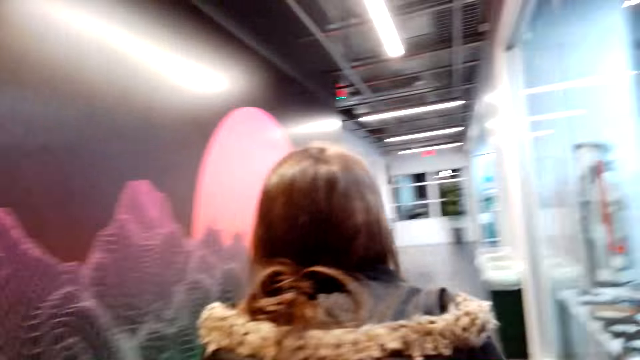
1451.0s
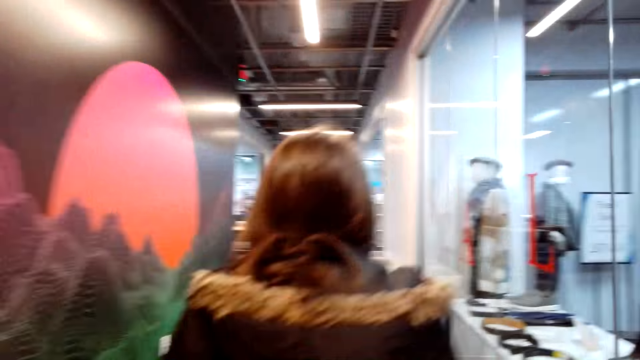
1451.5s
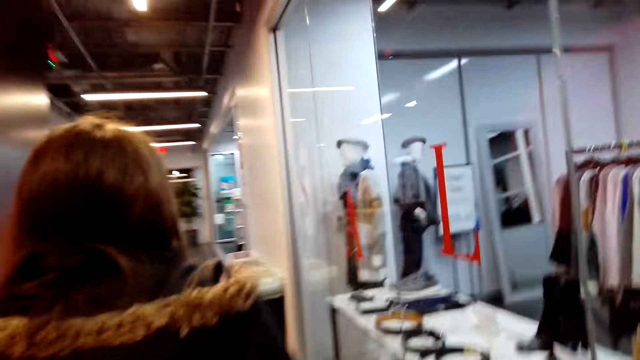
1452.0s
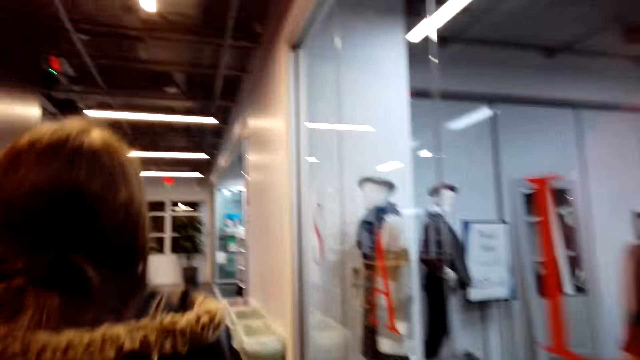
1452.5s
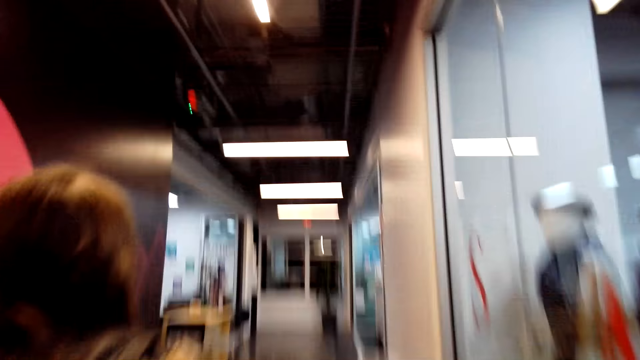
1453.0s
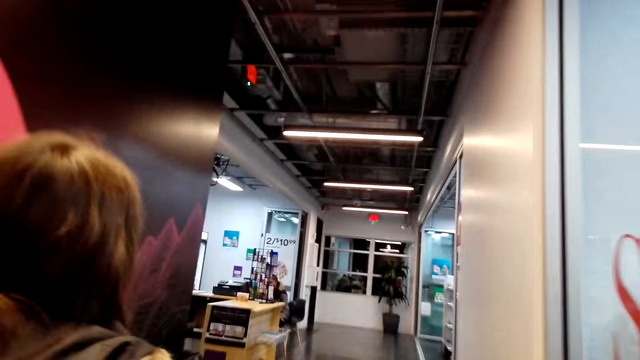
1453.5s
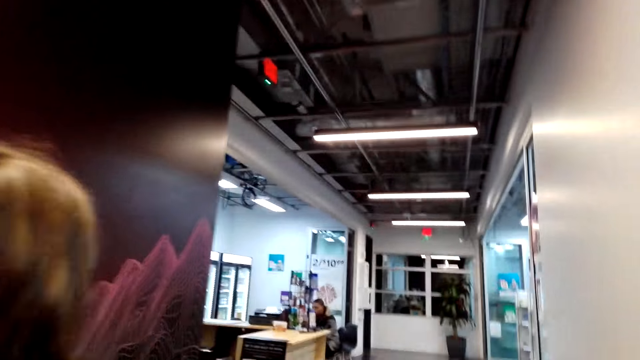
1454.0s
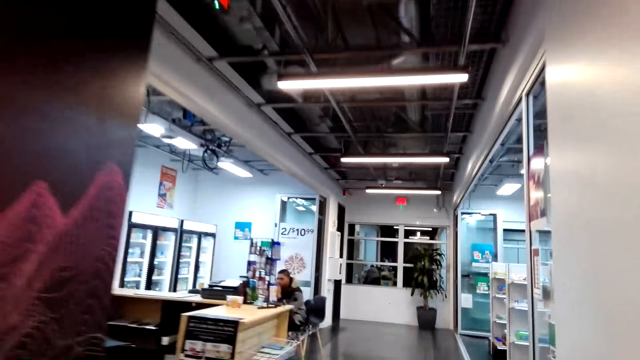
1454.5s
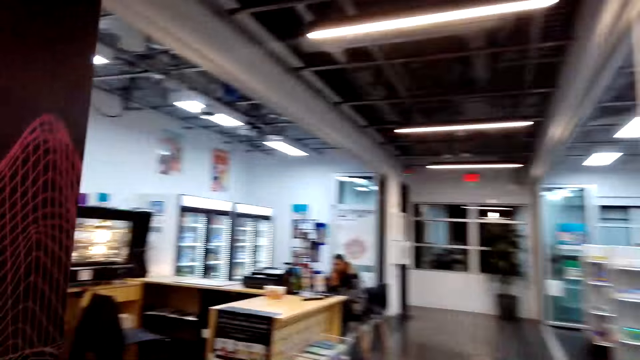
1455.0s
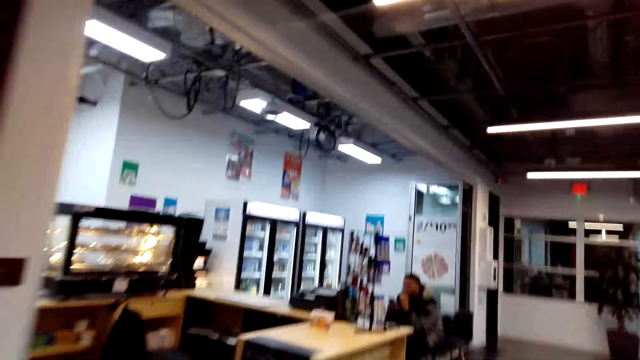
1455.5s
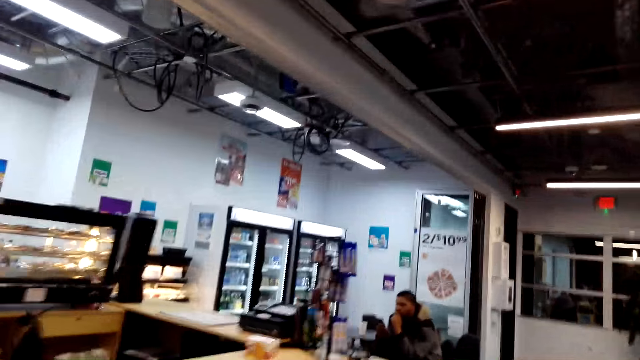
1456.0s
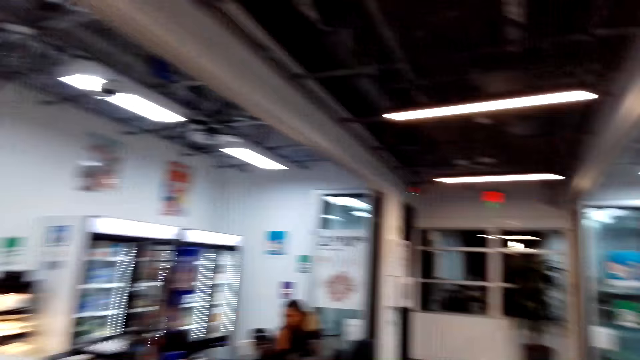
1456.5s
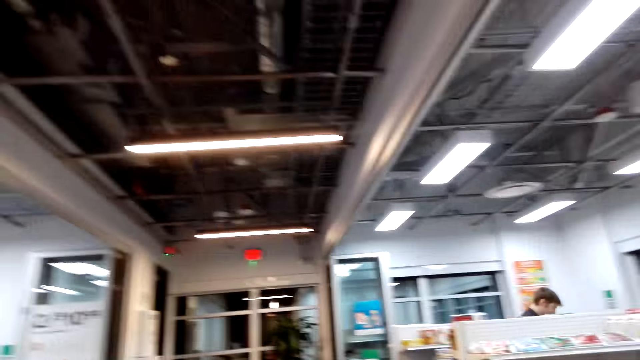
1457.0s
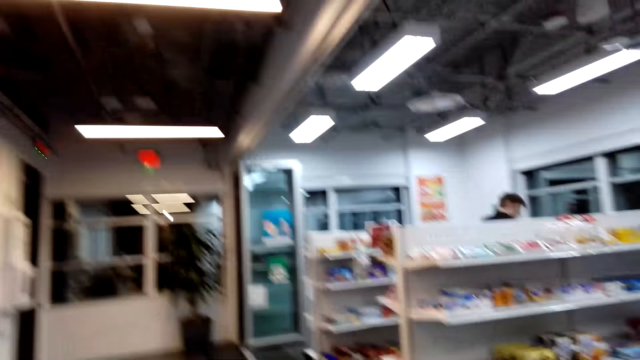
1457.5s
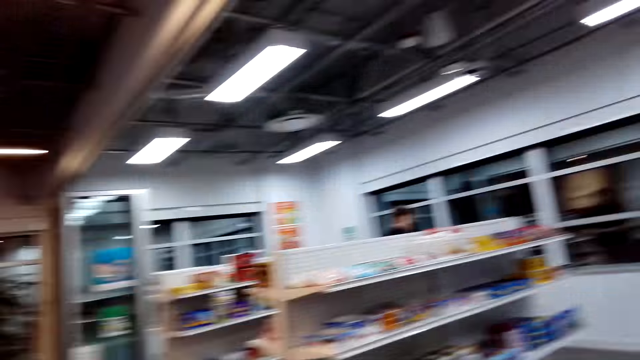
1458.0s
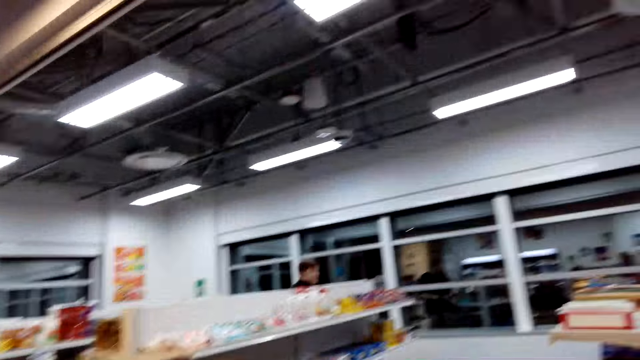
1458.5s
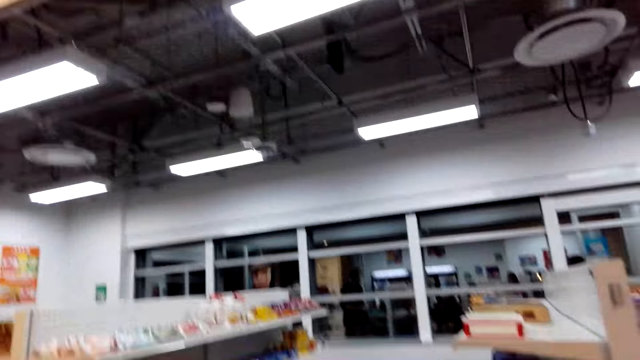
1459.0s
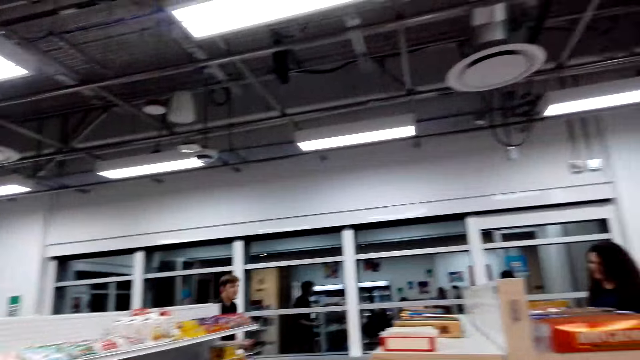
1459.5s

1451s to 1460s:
The camera wearer walks out of the store. They walk into another store.

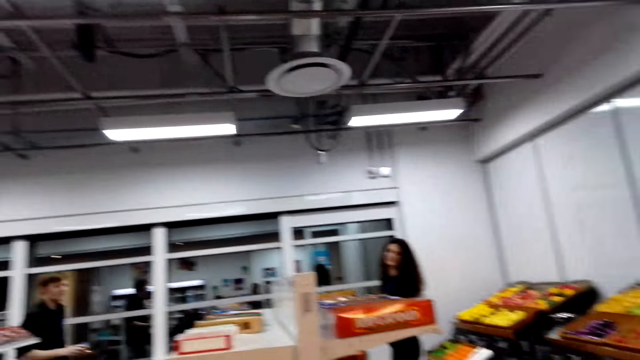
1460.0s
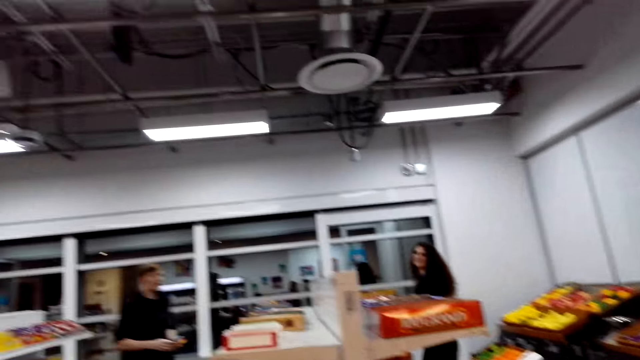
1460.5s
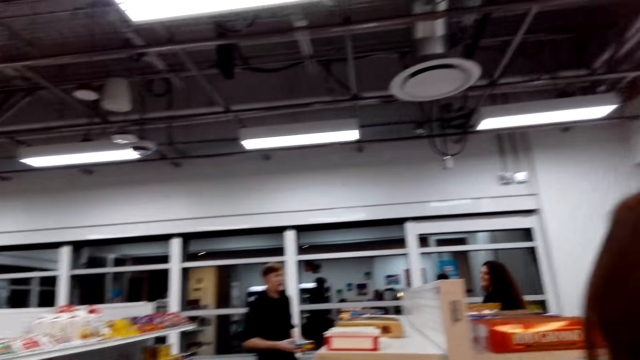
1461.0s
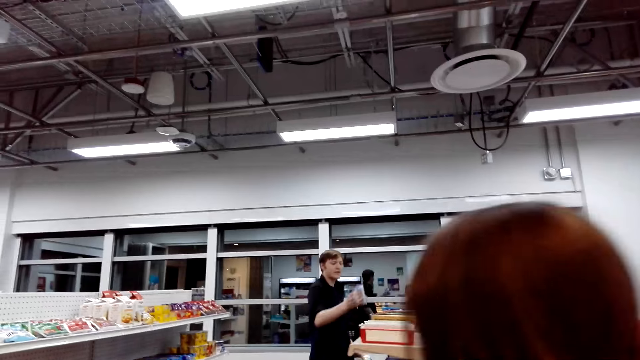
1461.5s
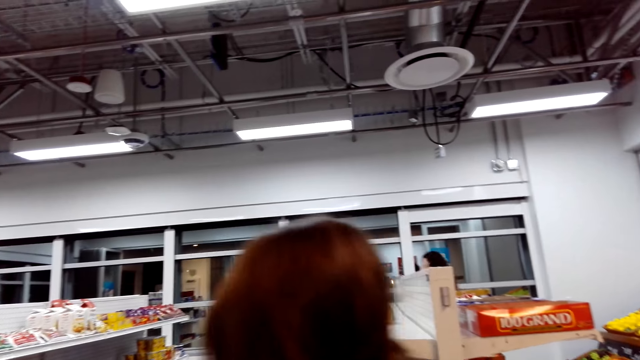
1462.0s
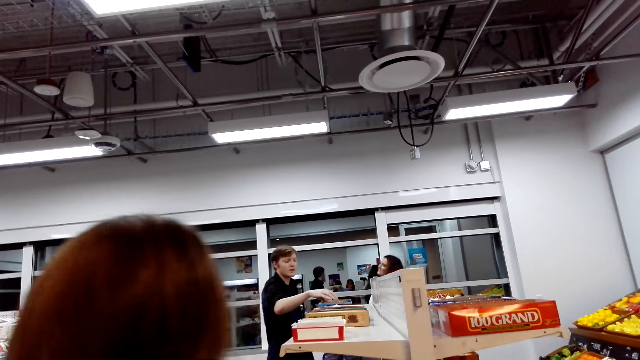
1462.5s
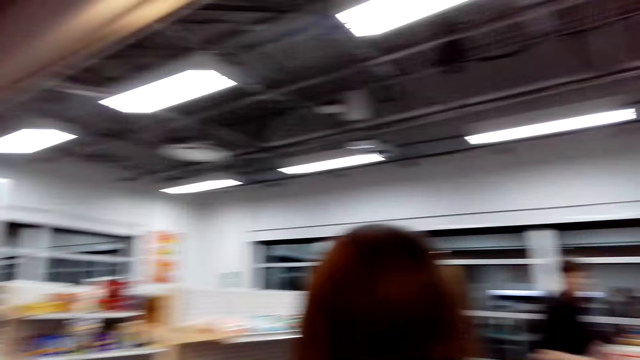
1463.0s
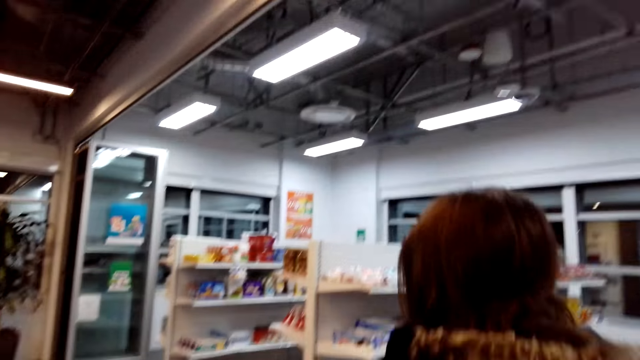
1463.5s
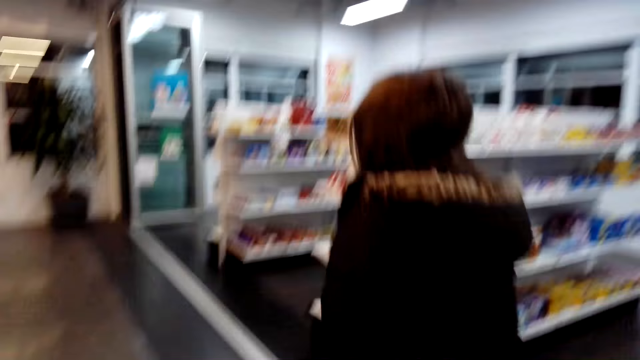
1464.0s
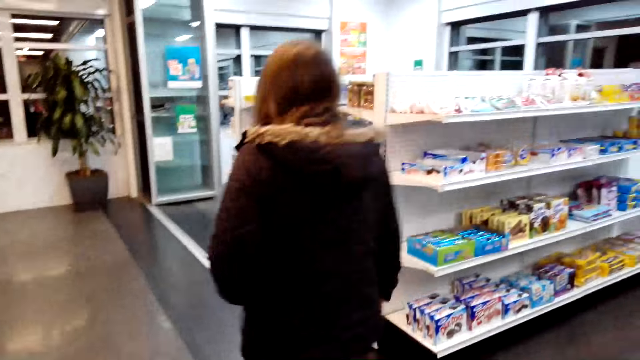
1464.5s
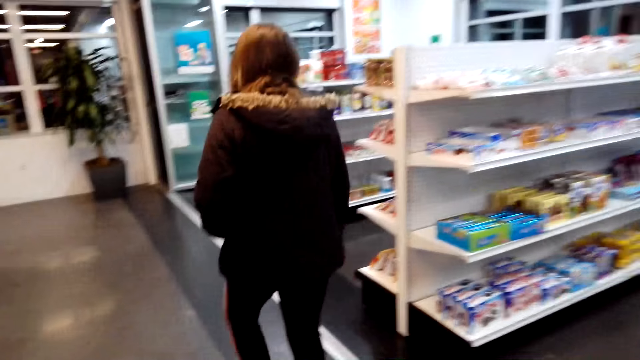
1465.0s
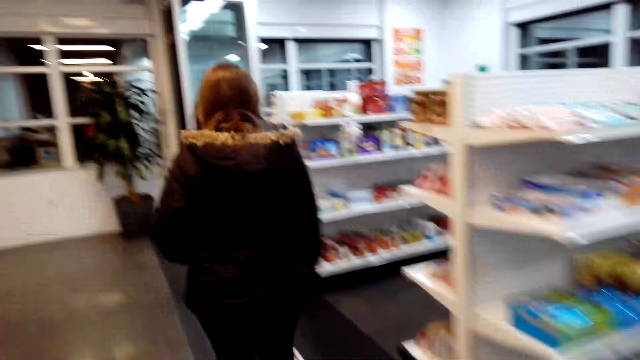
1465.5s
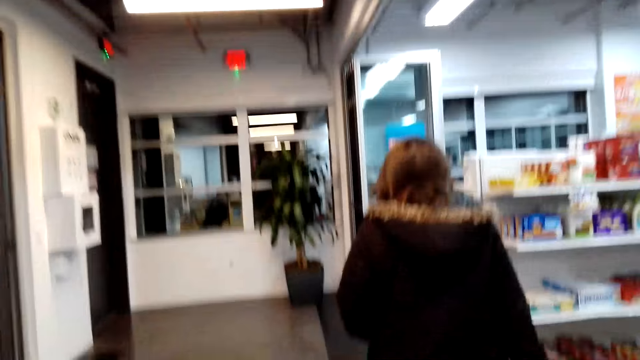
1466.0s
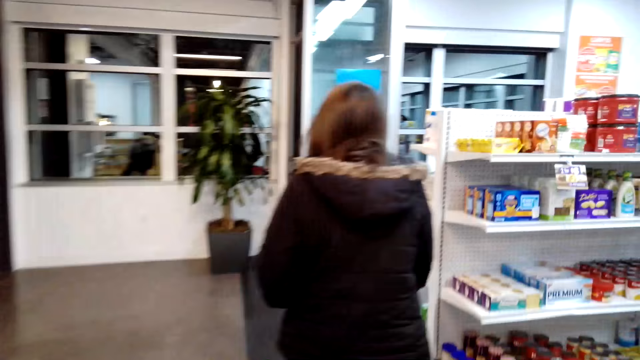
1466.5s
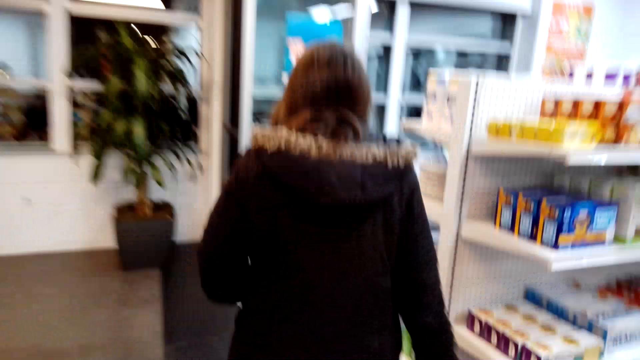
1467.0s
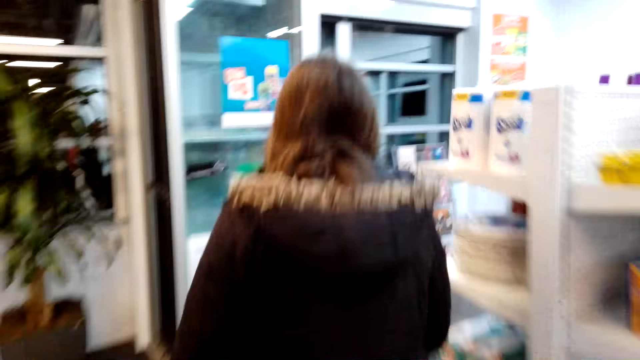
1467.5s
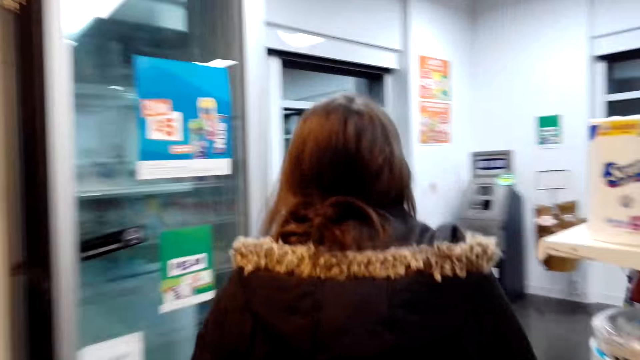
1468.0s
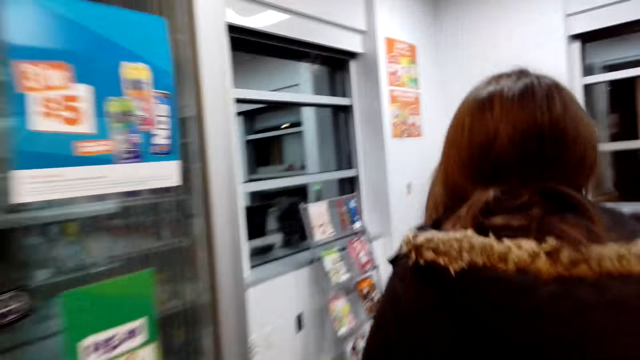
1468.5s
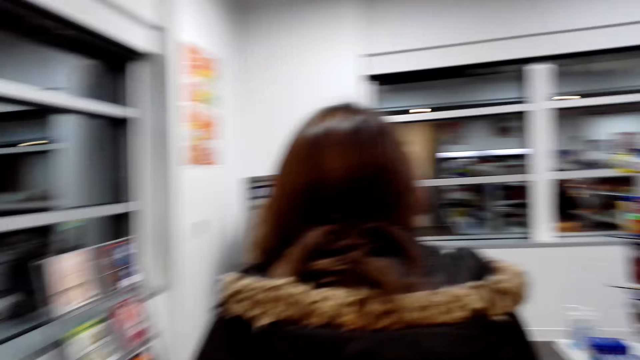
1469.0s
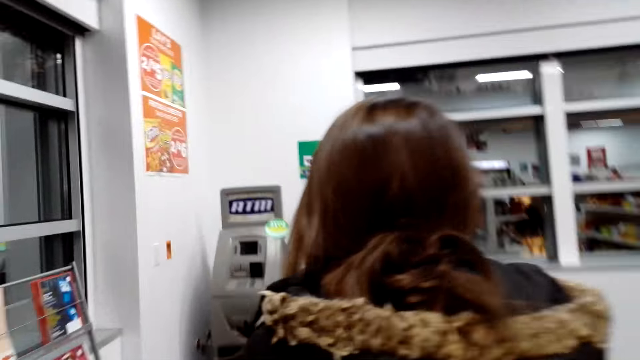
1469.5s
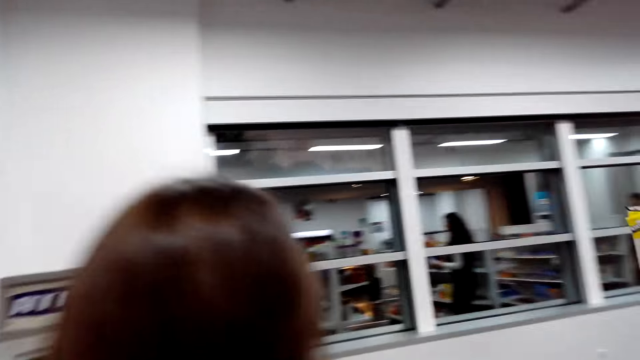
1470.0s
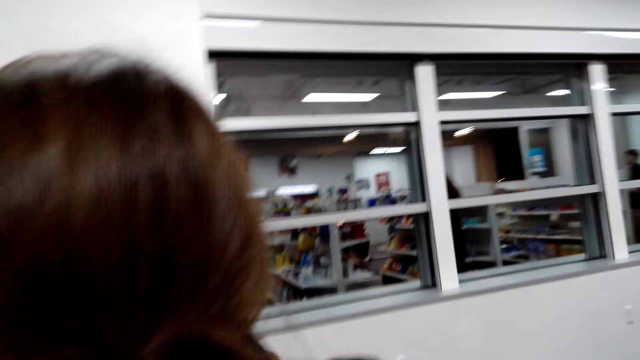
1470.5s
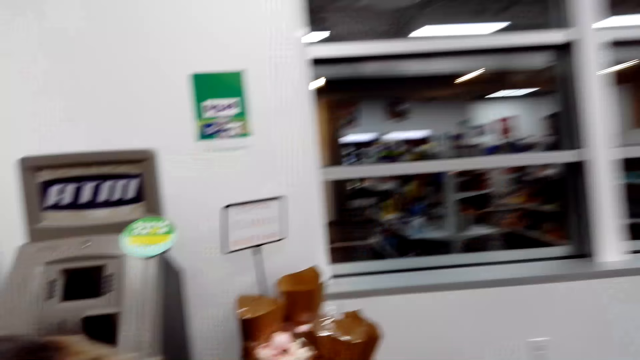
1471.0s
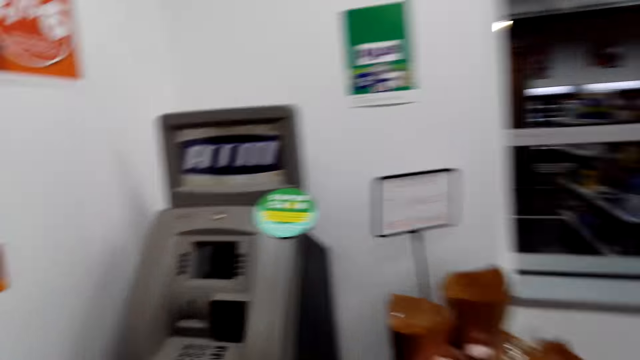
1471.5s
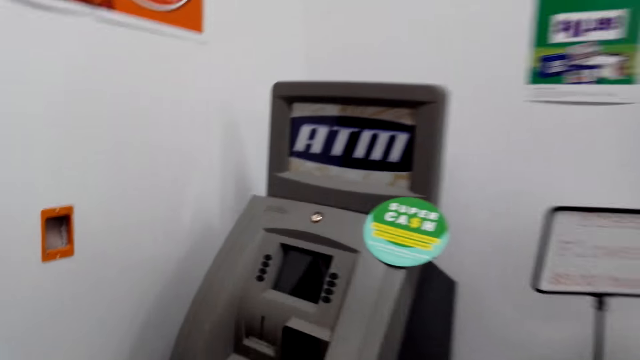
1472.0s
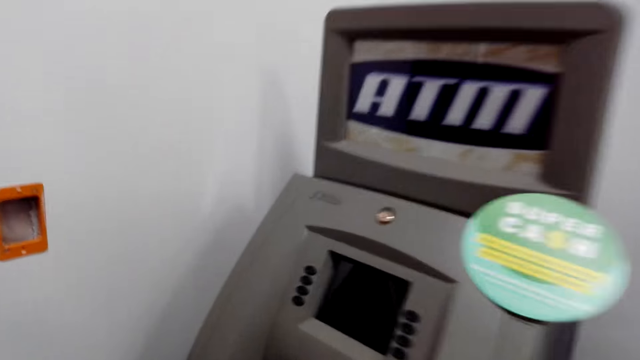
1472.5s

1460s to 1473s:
A cashier talks in the store. The camera wearer talks in the store. Someone talks in the store. A woman walks into an ATM machine.
